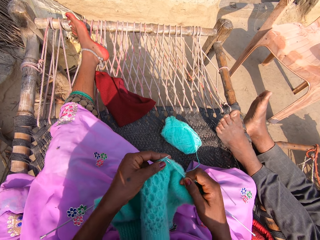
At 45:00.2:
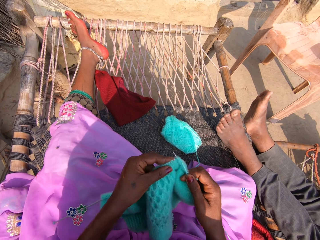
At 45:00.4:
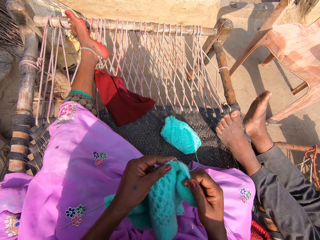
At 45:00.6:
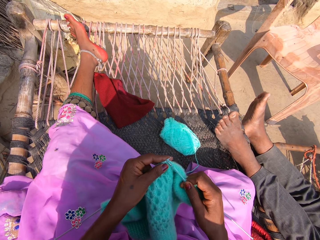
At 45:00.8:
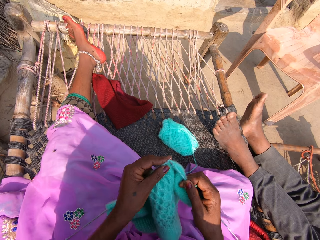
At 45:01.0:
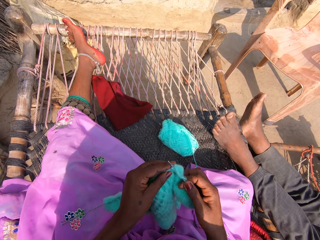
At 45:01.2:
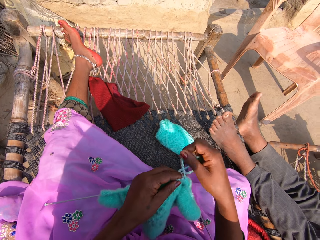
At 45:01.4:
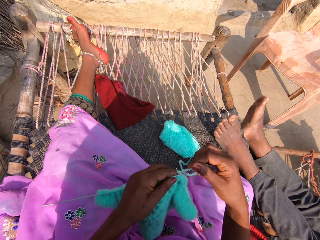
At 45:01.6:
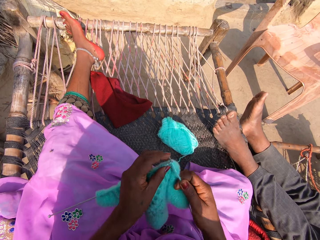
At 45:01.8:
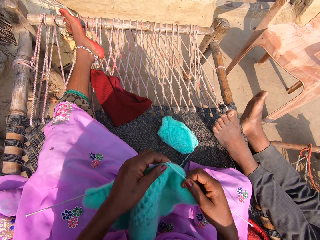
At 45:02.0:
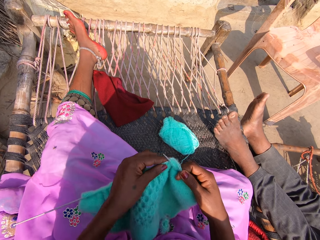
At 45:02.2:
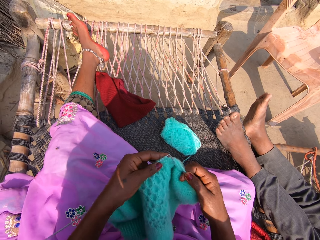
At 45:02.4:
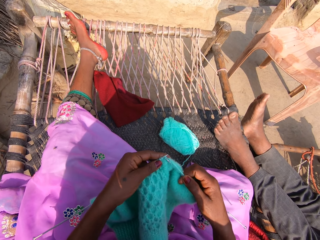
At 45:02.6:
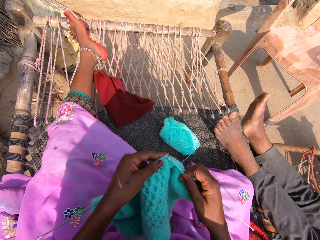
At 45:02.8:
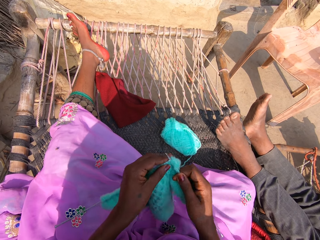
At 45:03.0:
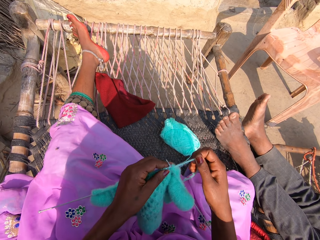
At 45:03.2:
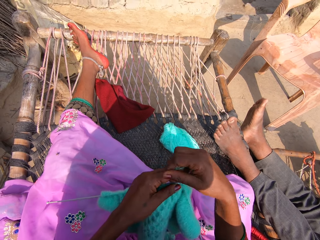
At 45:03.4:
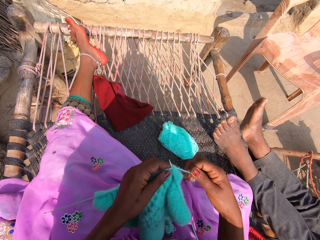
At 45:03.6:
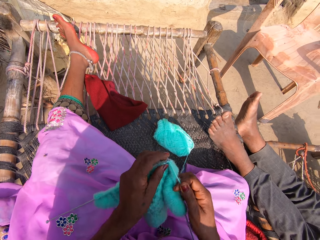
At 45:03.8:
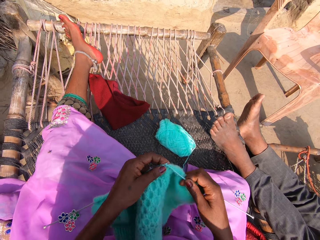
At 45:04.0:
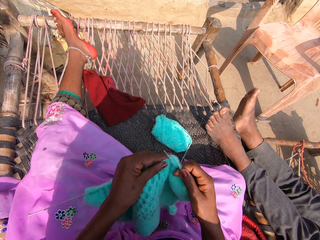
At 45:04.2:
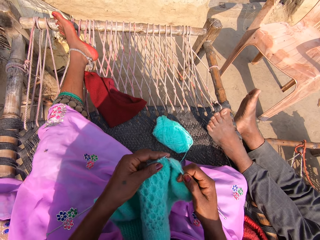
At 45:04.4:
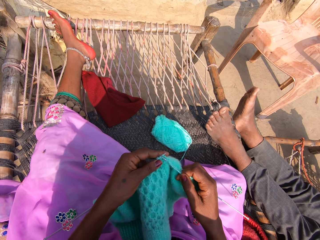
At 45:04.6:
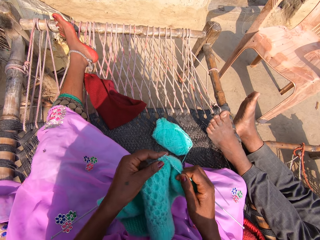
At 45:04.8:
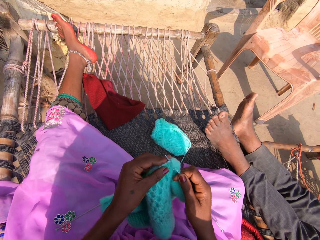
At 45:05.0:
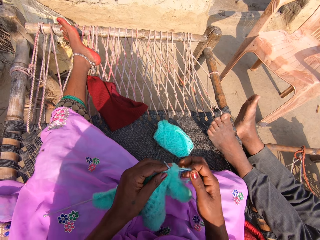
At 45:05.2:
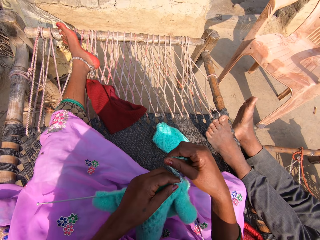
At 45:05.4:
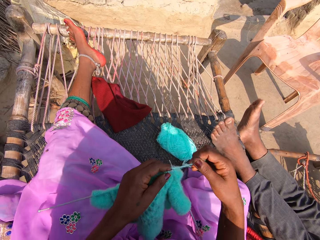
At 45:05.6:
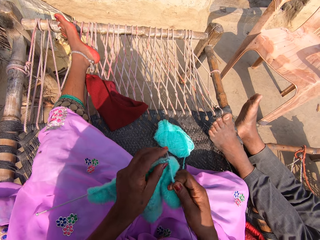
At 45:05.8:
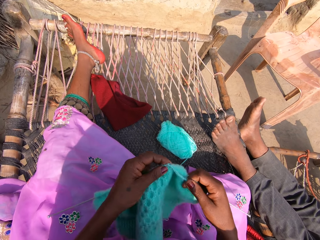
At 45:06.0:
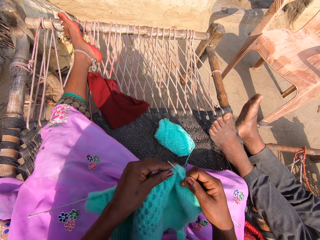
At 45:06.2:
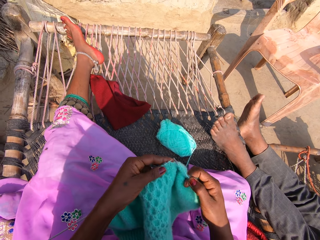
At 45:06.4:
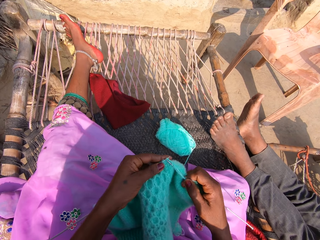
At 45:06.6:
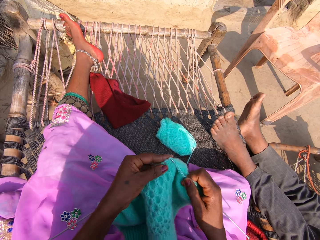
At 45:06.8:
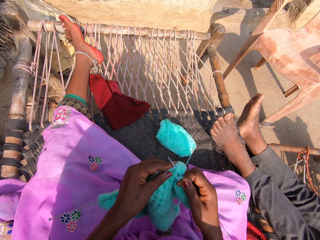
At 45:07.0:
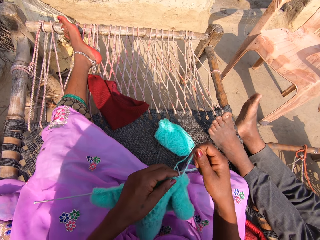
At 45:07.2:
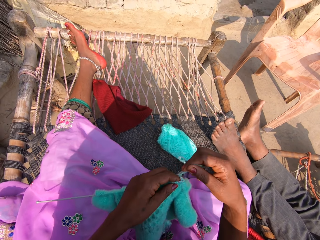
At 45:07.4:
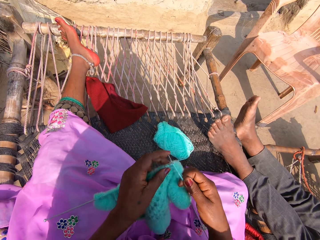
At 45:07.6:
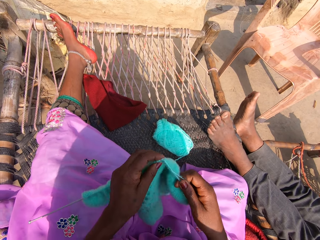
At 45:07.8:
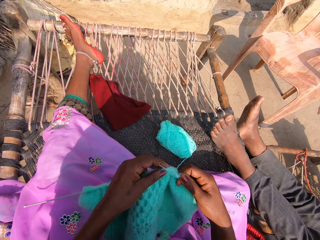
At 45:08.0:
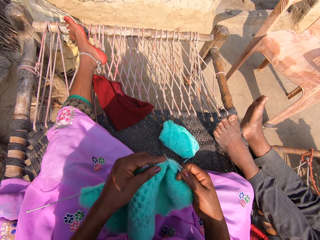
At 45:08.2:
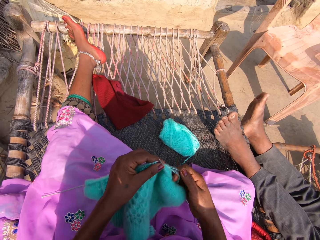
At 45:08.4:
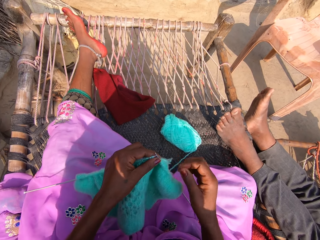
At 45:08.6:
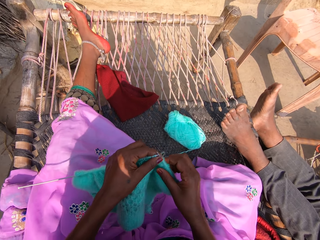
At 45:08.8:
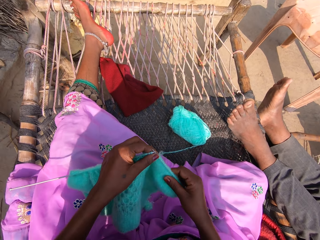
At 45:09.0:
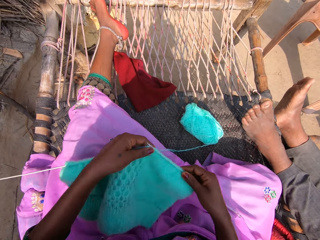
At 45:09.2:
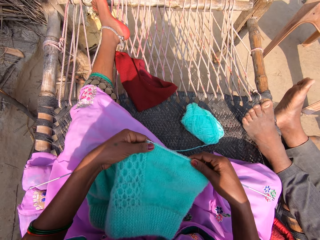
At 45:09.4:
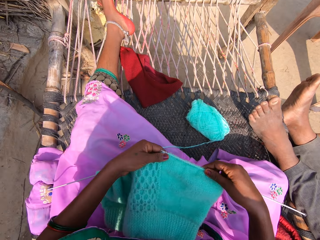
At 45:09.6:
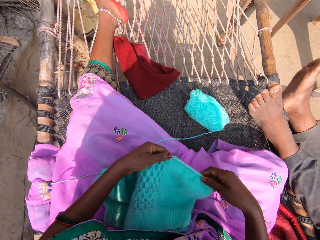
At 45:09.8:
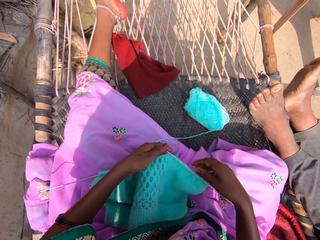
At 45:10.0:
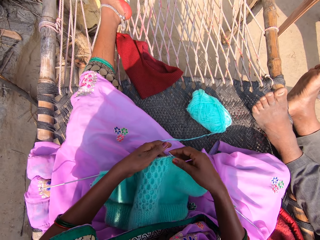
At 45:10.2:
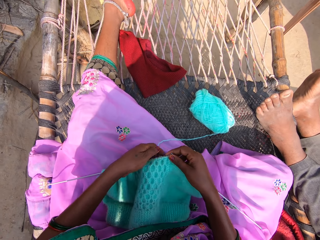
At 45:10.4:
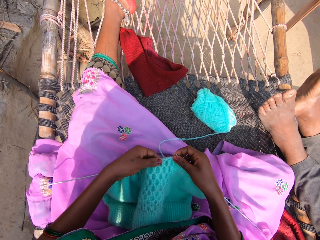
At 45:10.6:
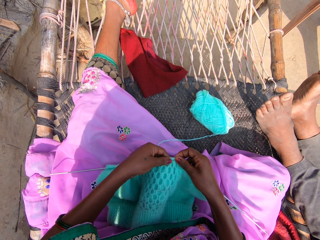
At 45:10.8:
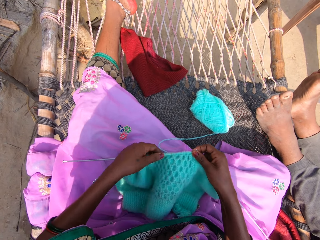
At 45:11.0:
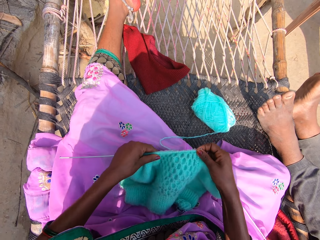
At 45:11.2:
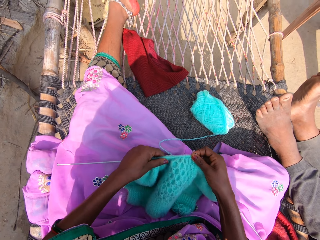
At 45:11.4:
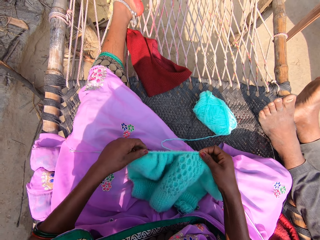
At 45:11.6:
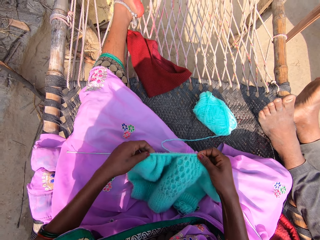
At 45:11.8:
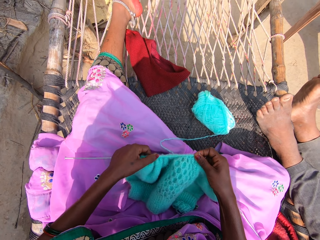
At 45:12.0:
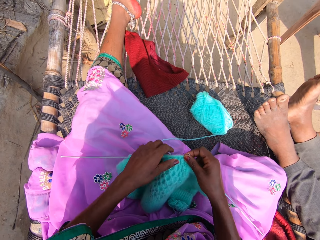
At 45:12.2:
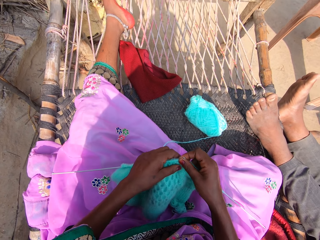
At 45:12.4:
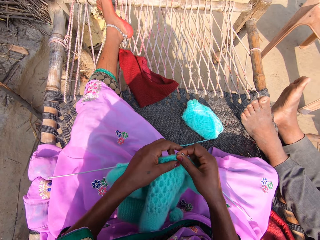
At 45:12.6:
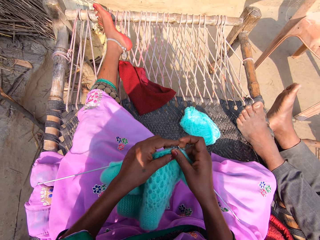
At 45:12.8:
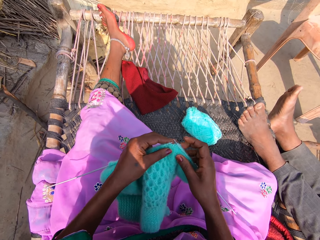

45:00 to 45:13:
The camera wearer straightens the fabric.

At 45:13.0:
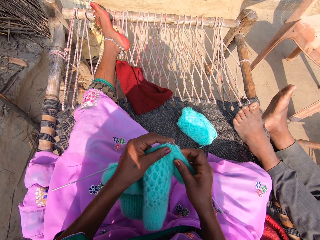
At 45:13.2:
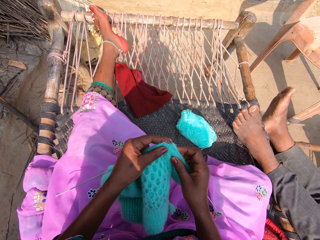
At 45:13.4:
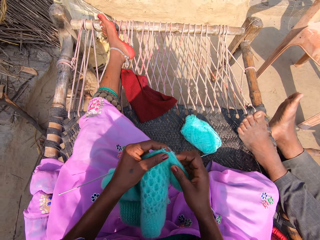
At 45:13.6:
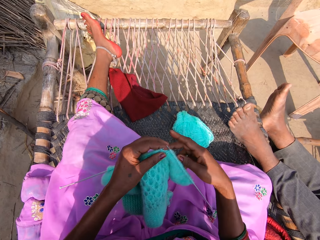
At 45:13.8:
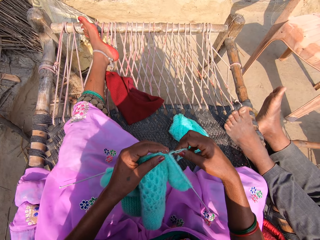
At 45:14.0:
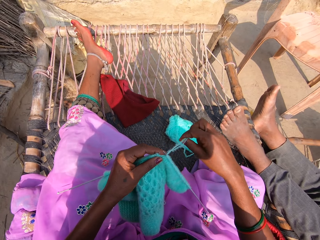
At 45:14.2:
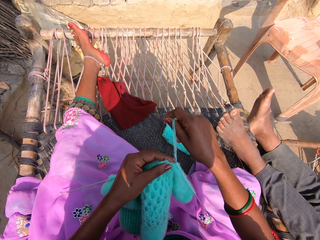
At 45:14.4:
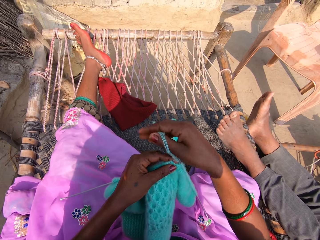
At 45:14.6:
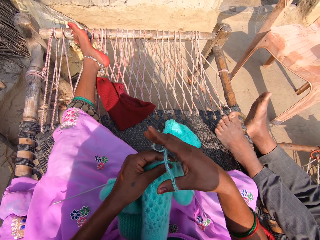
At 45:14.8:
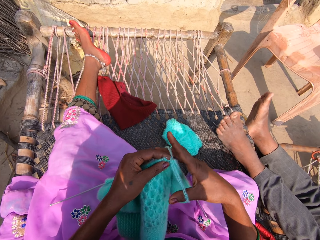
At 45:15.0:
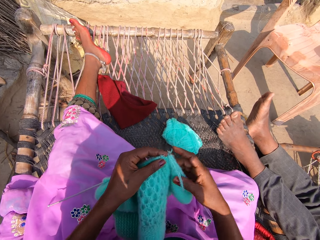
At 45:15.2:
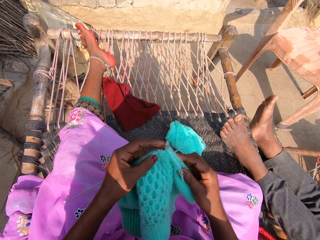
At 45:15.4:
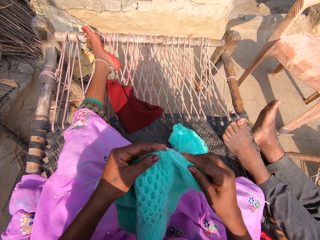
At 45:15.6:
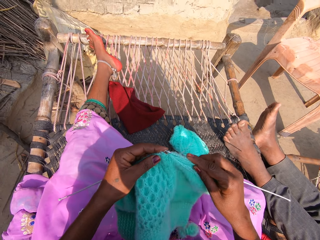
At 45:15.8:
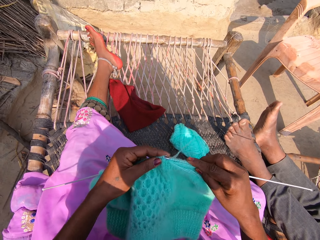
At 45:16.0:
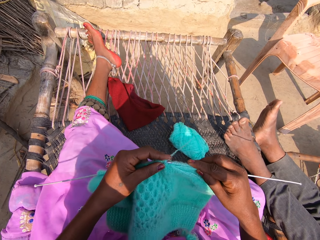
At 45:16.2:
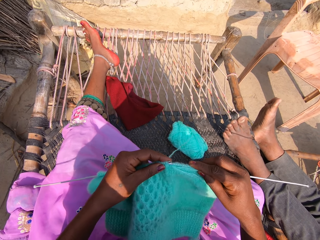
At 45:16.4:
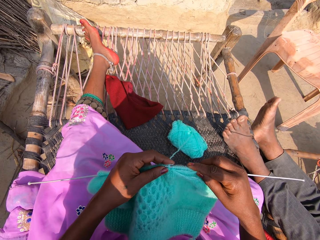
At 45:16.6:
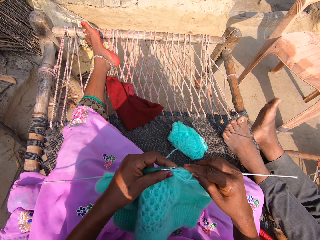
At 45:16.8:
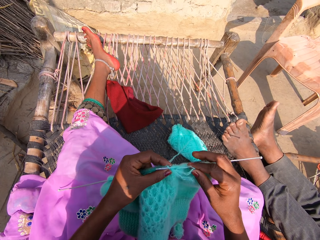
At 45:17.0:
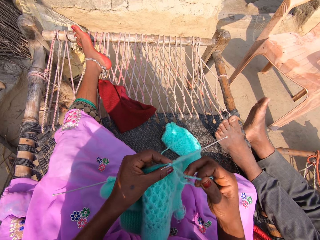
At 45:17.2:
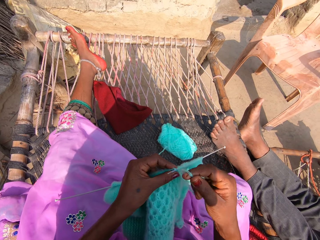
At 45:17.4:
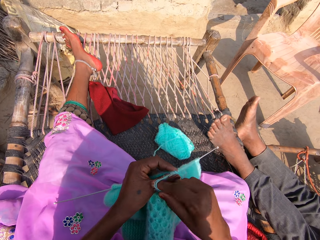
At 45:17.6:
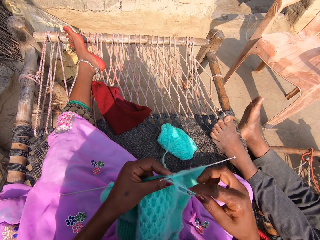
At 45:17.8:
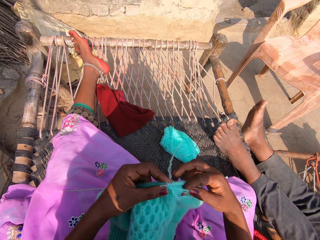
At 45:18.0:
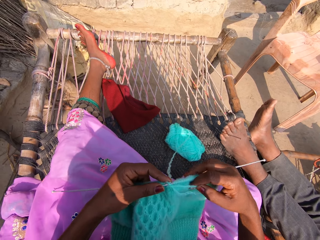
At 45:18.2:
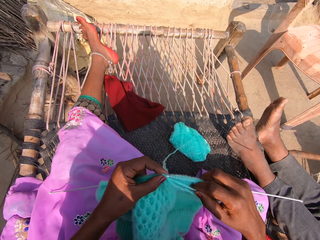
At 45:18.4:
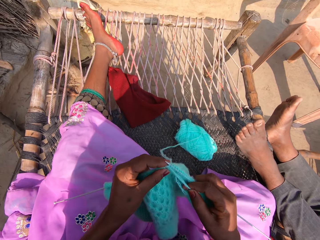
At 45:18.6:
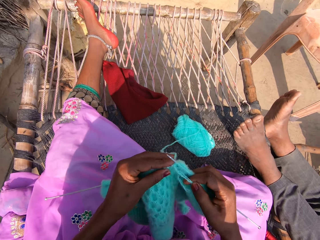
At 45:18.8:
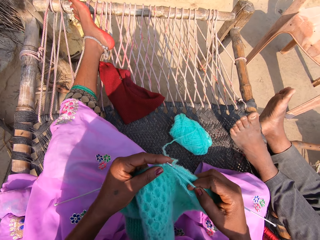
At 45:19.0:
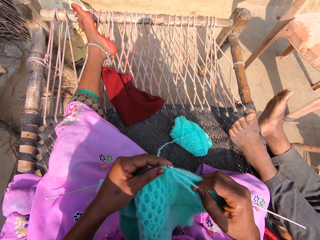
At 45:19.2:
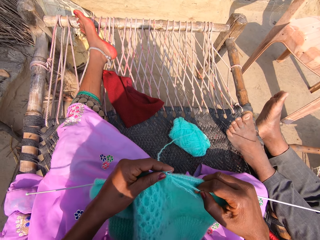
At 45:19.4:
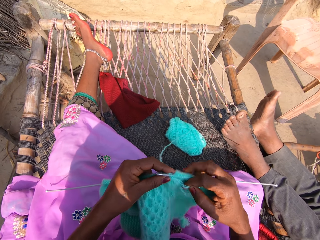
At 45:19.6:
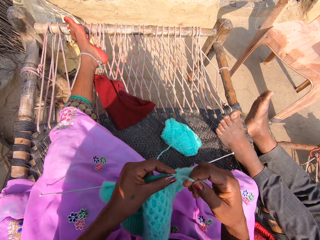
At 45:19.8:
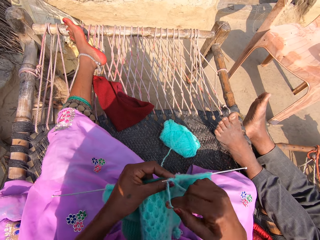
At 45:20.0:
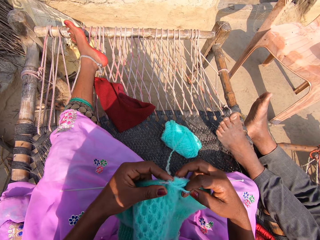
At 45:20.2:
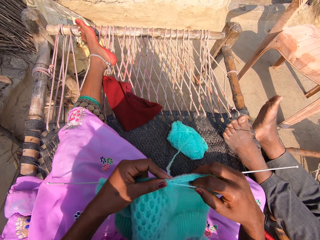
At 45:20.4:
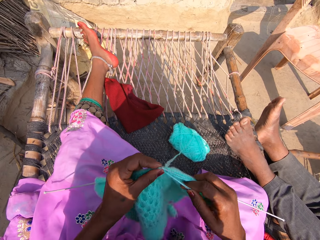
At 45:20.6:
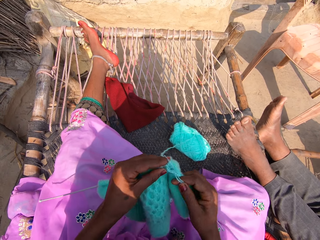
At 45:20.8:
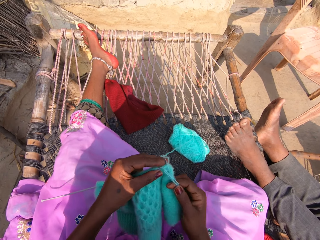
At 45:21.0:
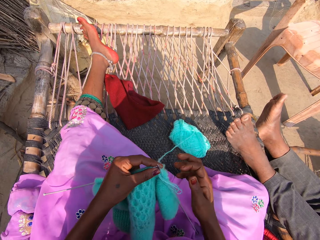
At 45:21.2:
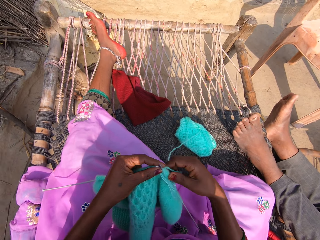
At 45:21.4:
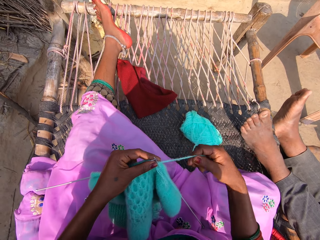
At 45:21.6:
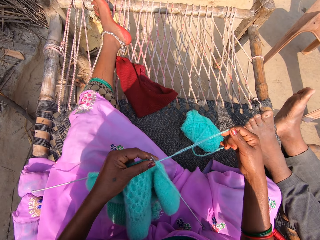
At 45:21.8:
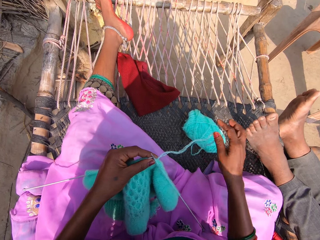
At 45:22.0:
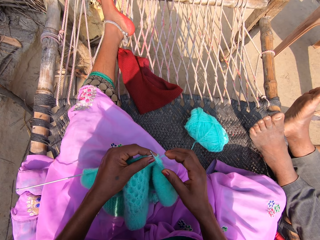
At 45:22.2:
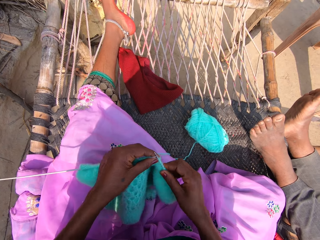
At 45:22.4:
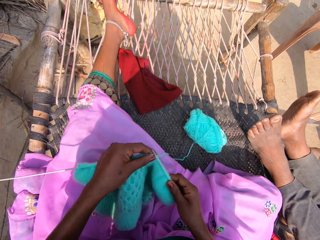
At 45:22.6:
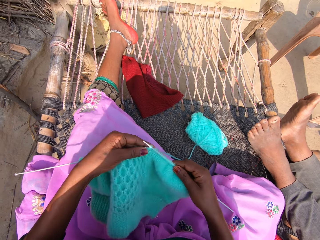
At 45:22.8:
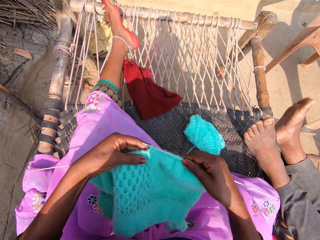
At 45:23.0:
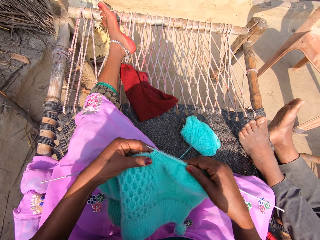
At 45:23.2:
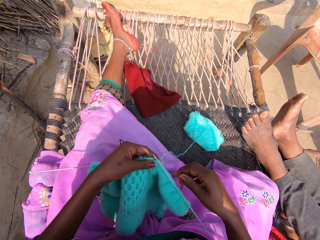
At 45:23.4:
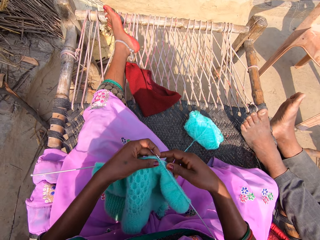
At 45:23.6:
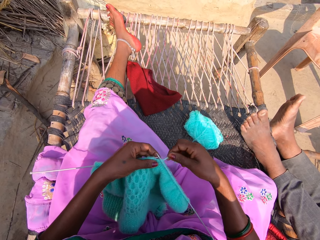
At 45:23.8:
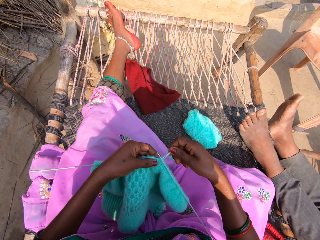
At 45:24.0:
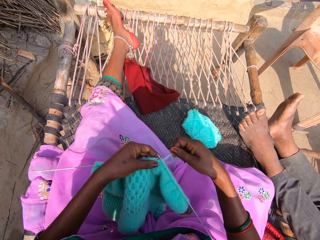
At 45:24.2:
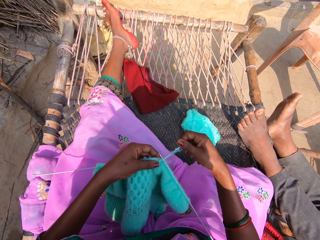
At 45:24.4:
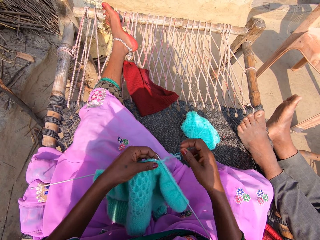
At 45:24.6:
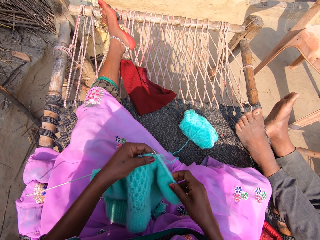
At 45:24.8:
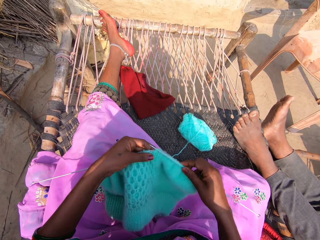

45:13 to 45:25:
The camera wearer rolls the wool. They knit the fabric, pull the wool and straighten the wool.
